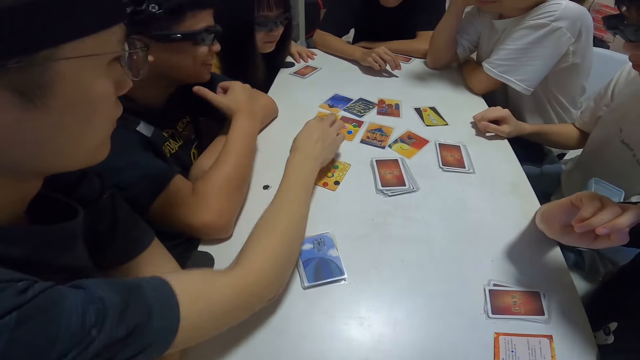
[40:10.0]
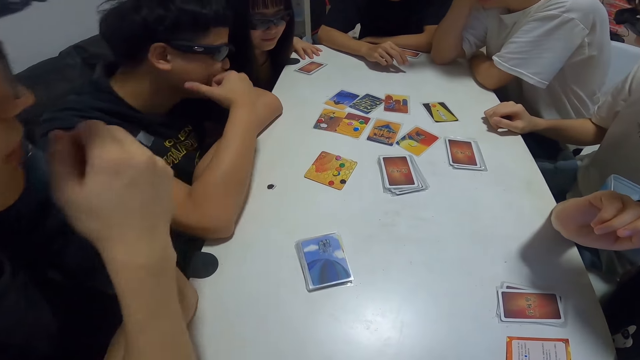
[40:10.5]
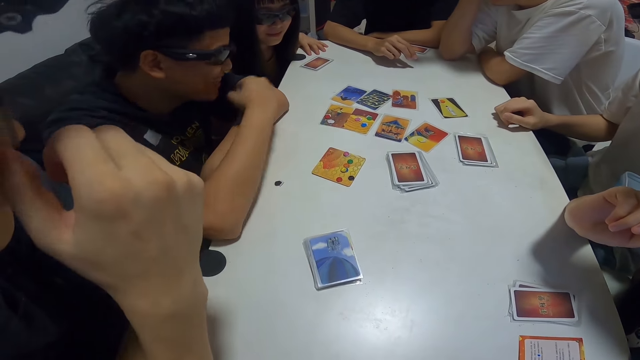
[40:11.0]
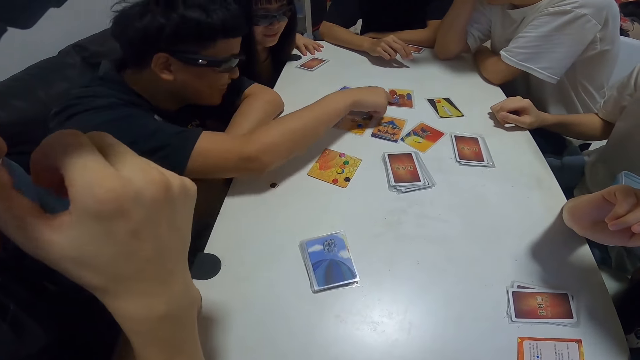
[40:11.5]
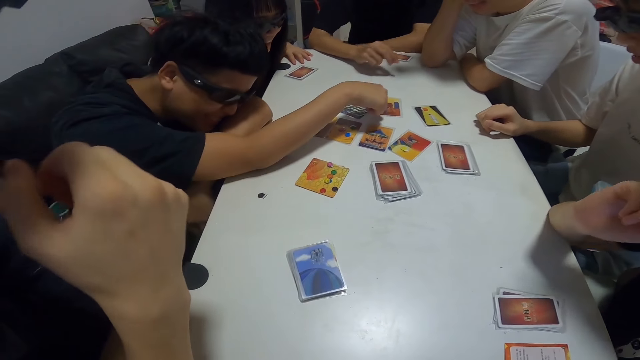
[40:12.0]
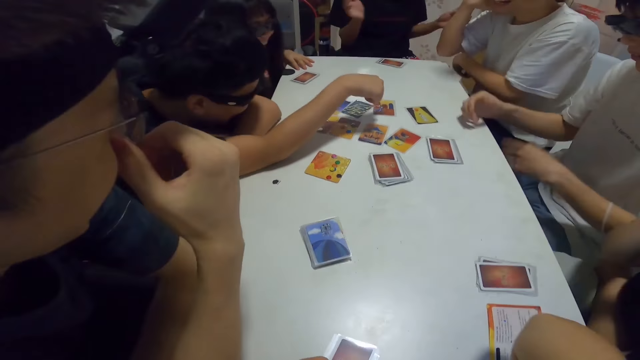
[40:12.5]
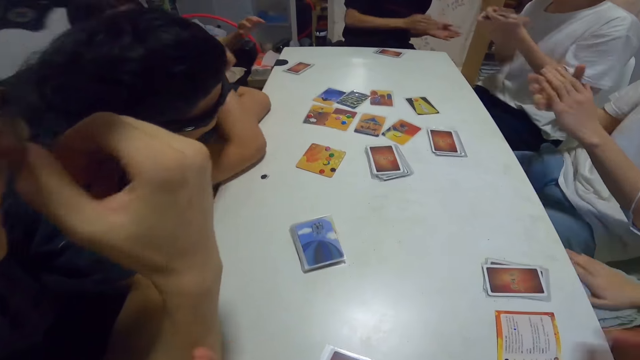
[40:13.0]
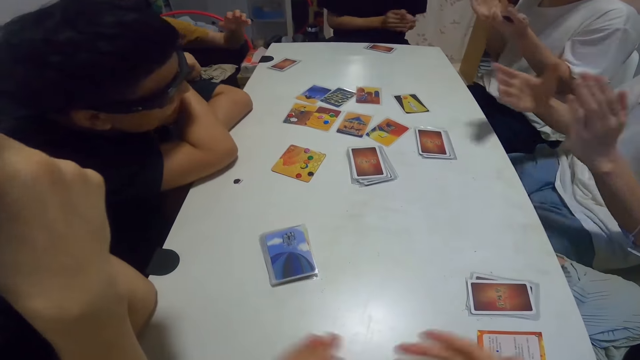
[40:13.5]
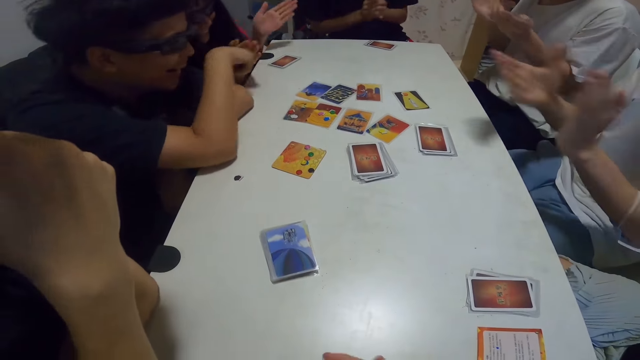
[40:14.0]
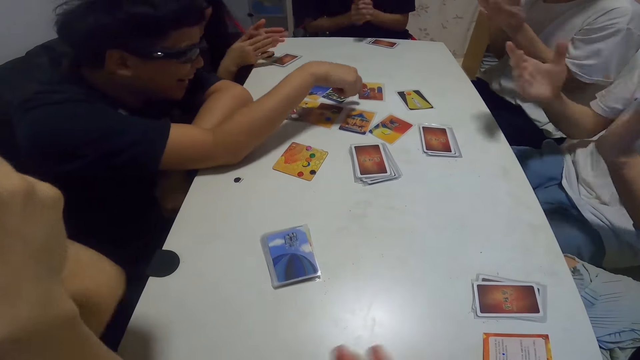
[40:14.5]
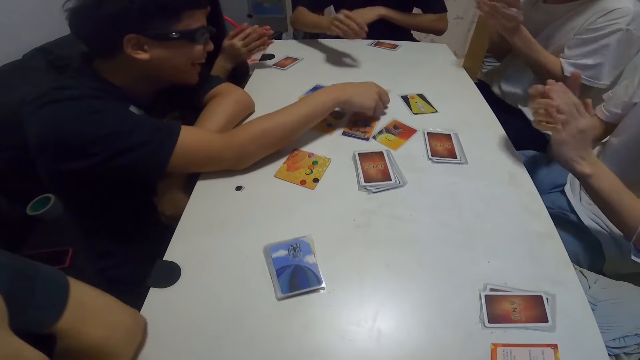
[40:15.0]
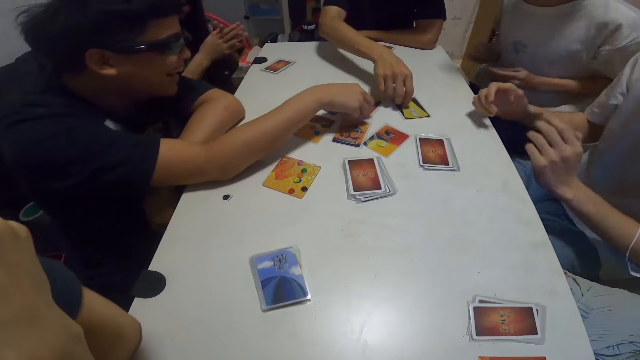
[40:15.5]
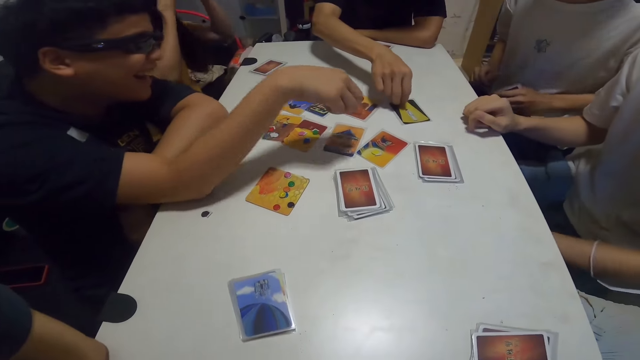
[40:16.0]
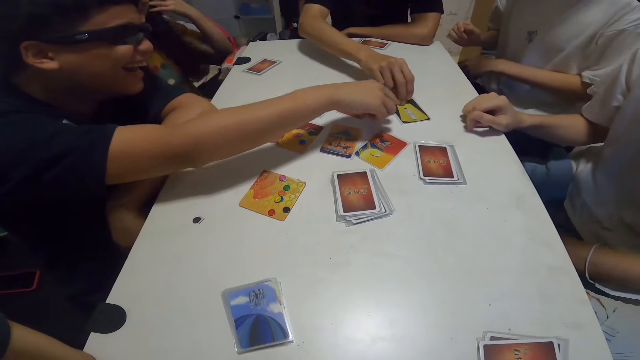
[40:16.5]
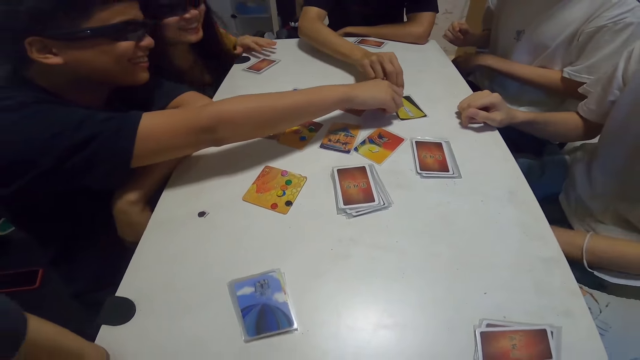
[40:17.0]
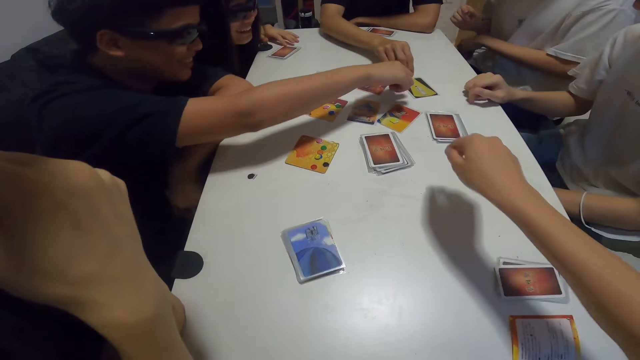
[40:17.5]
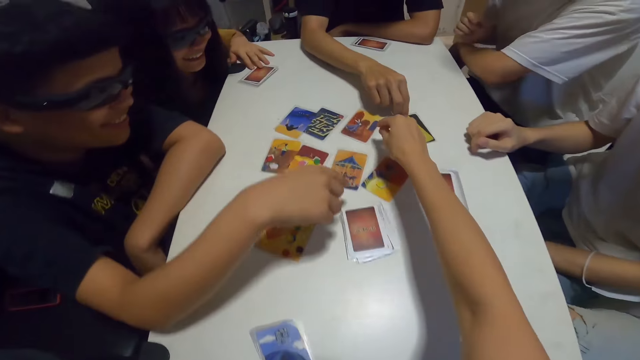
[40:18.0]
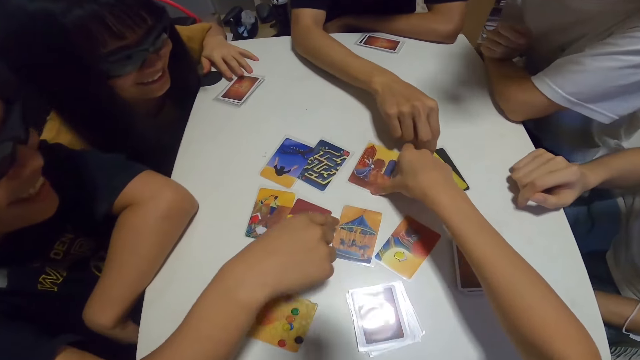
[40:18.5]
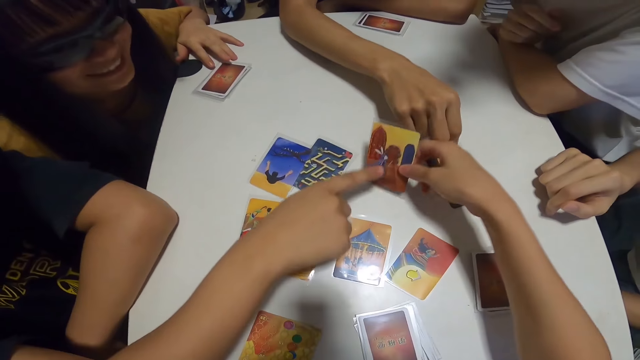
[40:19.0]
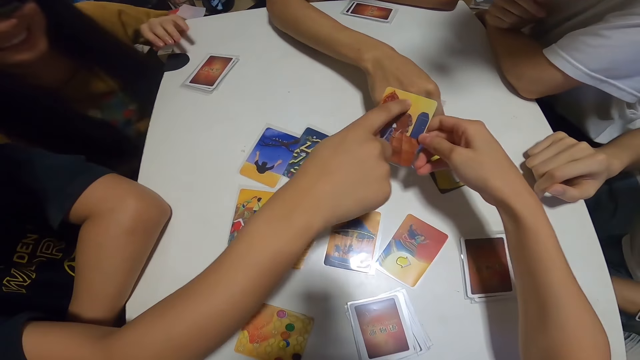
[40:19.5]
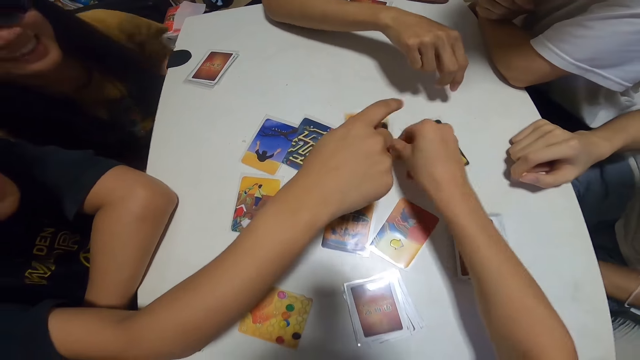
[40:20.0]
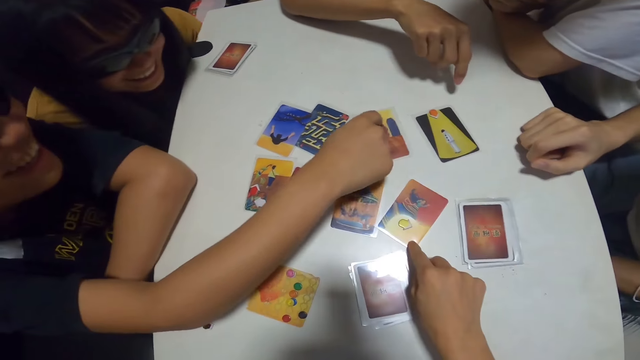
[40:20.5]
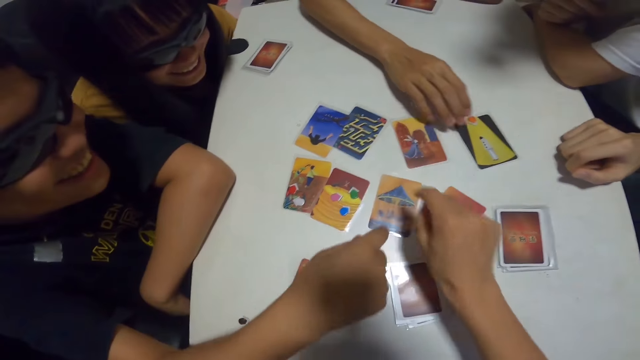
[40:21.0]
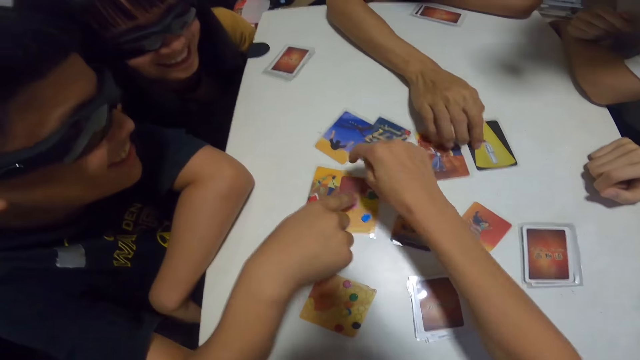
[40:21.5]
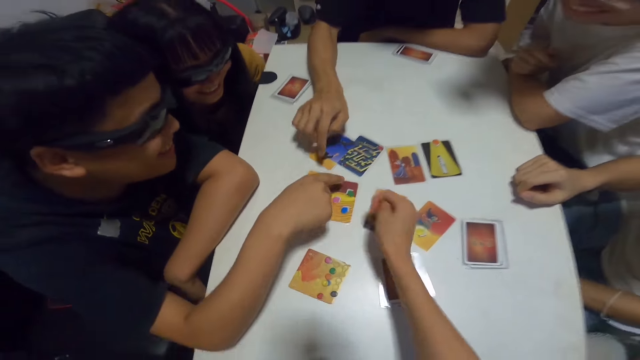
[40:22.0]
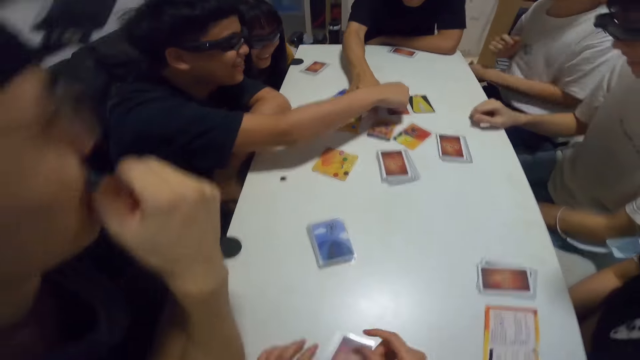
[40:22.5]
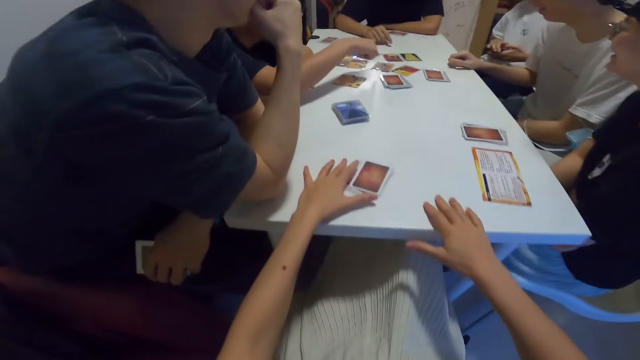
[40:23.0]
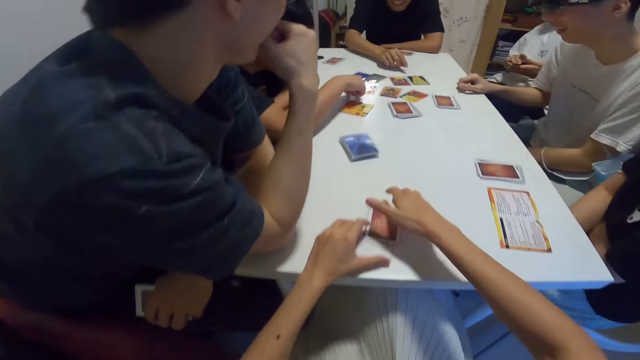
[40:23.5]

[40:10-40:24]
A man gesticulates with his right hand. The man touches the card on the table. Another man claps his hands. A third man claps his hands. A lady claps her hands. Another lady claps her hands. A fourth man claps his hands. The camera wearer claps her hands. A fifth man aligns the cards. The second man holds the brown paper on the card. The camera wearer picks the card from the table. The first man touches the card in the camera wearer's hand. The camera wearer drops the card on the table. She touches the card on the table. The first man arranges the cards on the table. The second man touches the card. The camera wearer touches the card on the table. The second man touches the card. The camera wearer touches the card on the table. The second man touches the card. He touches the card again. The camera wearer touches her cards on the table.

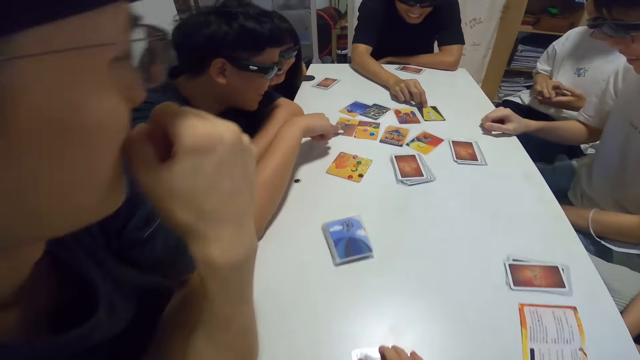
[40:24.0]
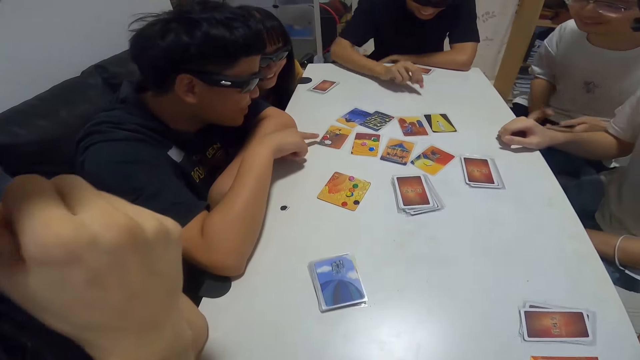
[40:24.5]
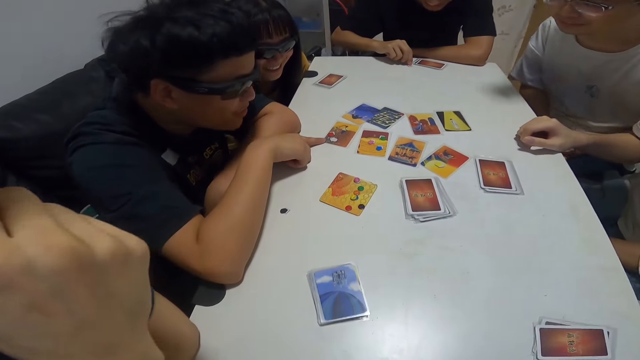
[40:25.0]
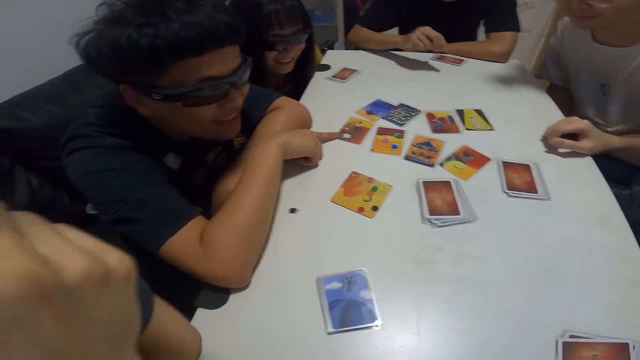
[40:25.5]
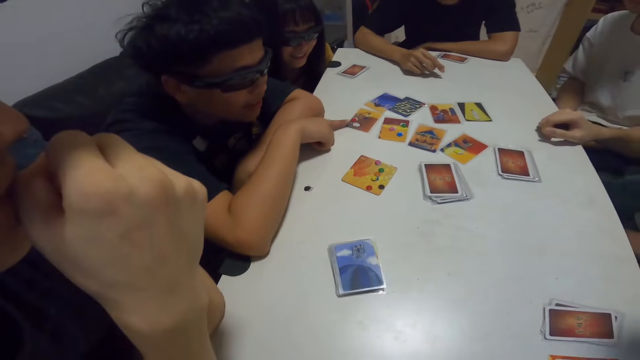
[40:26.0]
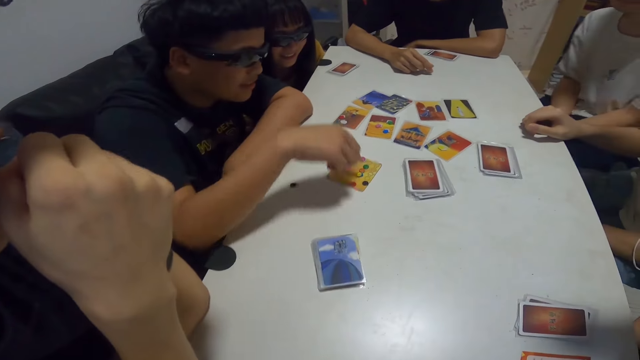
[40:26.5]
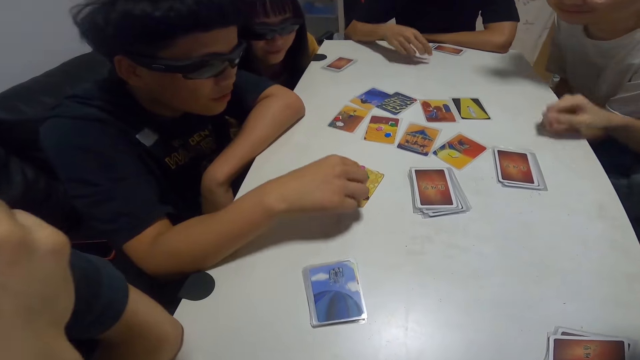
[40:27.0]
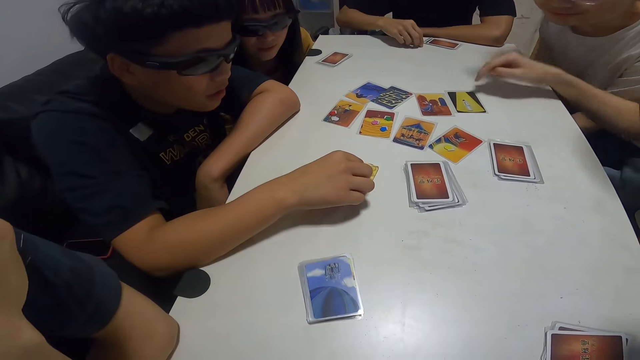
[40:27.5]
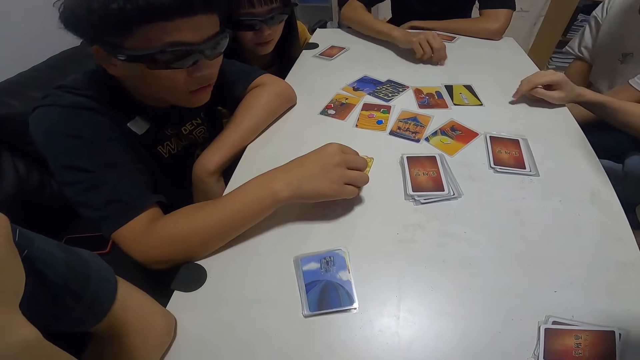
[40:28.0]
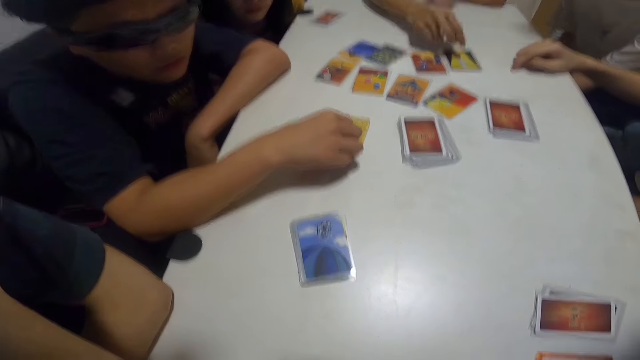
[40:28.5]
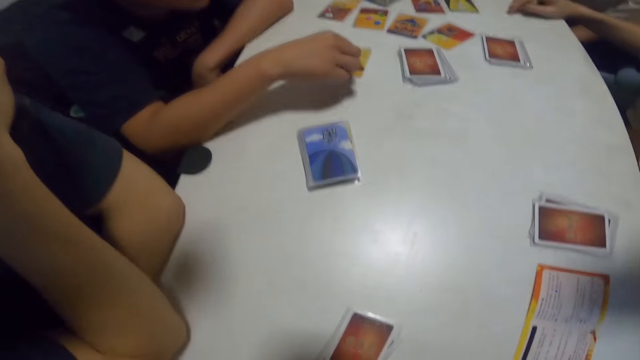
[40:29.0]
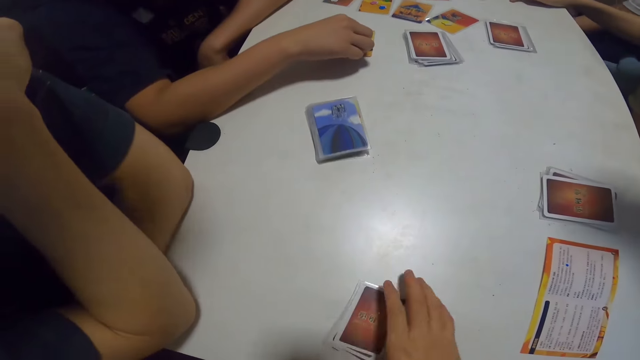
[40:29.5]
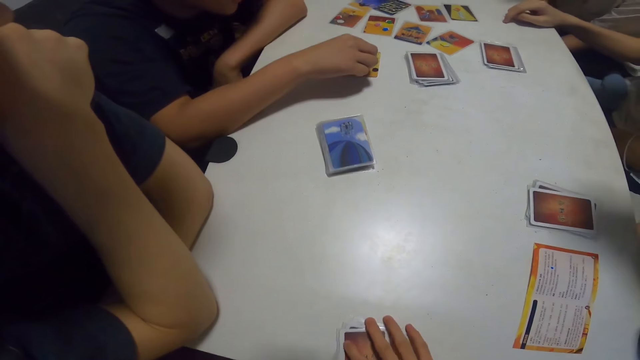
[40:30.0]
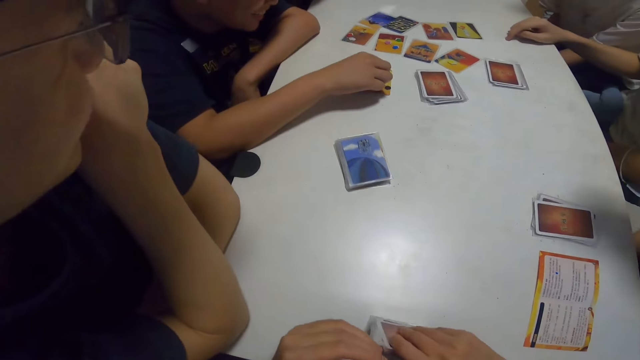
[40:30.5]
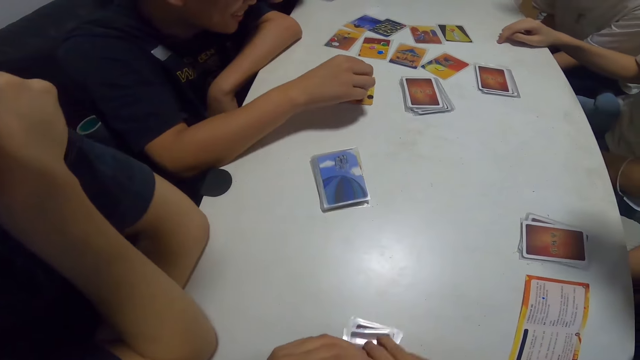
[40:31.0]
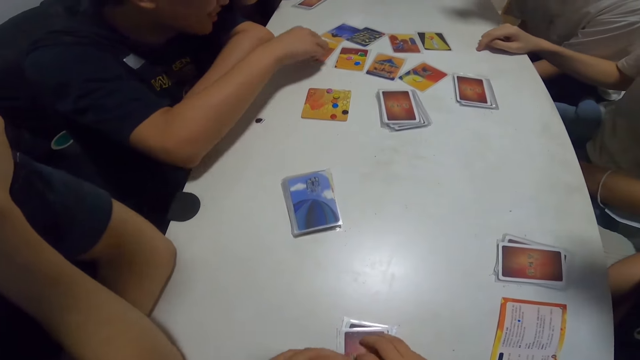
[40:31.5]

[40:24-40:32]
The camera wearer picks up the cards. A man picks the brown paper from the card. He drops the brown paper on the table. Another man touches the card on the table. The first man drops the brown paper on the card. A third man plays with something. The camera wearer lifts her cards from the table. The second man picks the white paper from the card.
